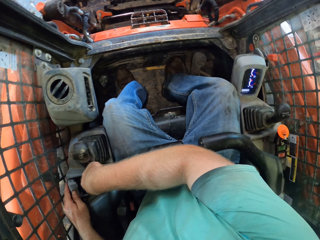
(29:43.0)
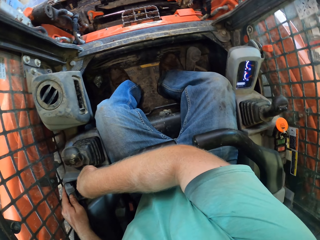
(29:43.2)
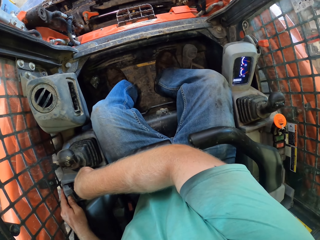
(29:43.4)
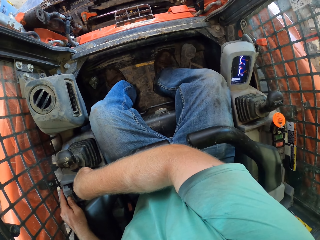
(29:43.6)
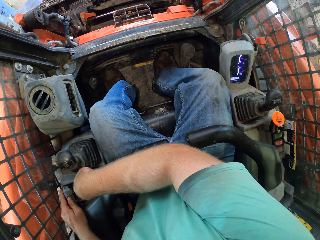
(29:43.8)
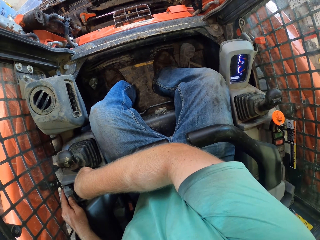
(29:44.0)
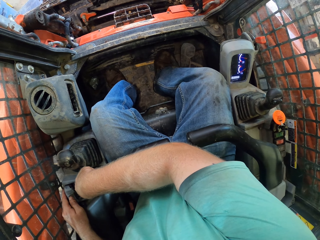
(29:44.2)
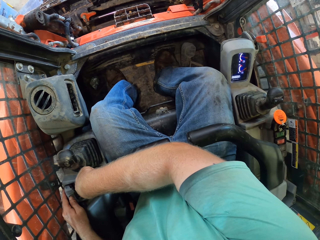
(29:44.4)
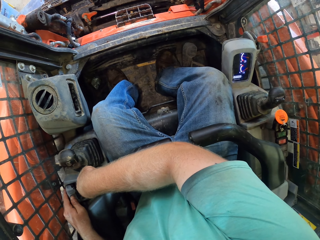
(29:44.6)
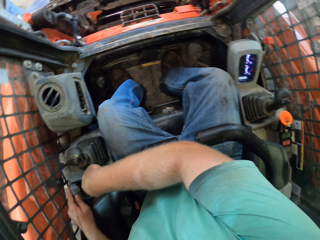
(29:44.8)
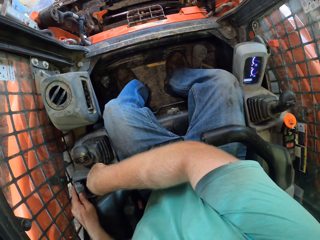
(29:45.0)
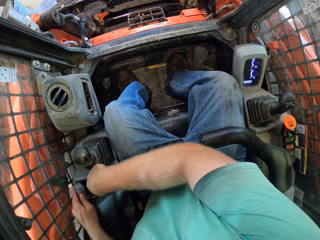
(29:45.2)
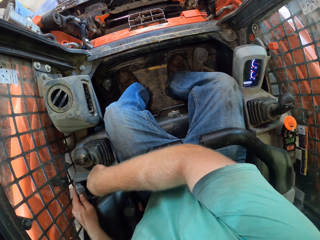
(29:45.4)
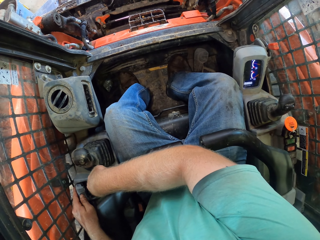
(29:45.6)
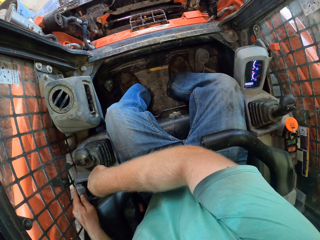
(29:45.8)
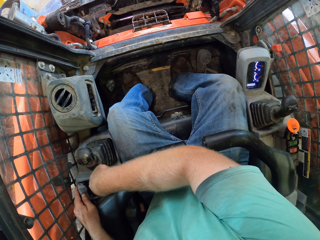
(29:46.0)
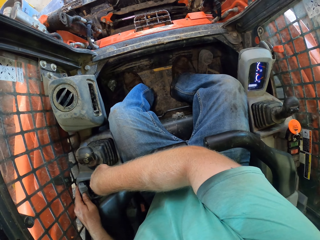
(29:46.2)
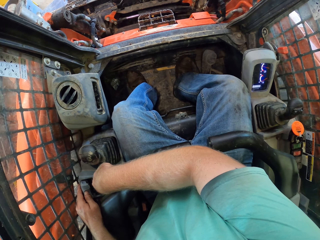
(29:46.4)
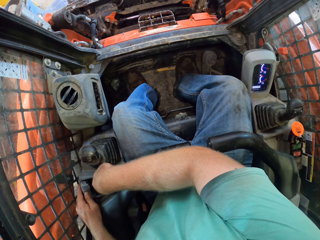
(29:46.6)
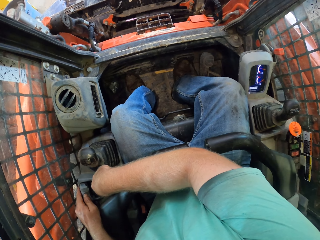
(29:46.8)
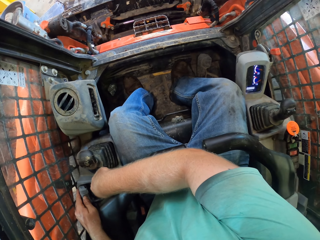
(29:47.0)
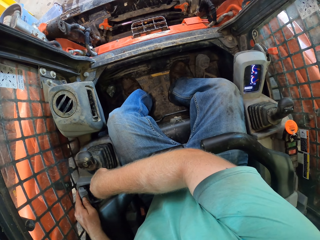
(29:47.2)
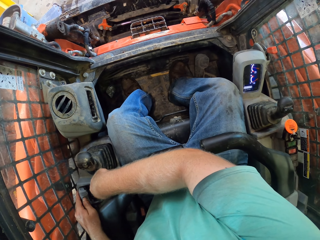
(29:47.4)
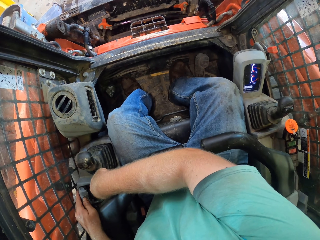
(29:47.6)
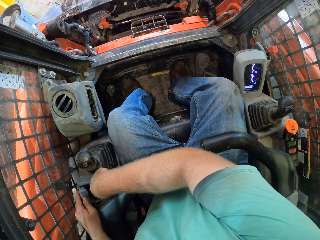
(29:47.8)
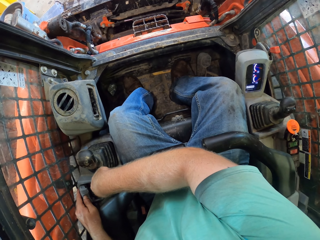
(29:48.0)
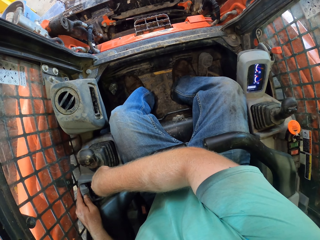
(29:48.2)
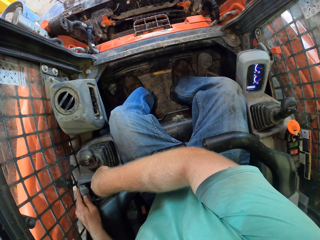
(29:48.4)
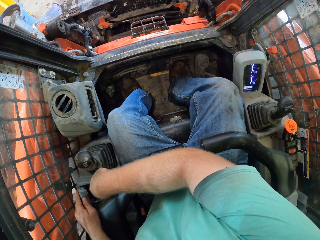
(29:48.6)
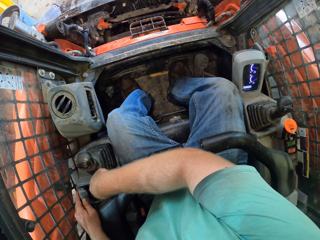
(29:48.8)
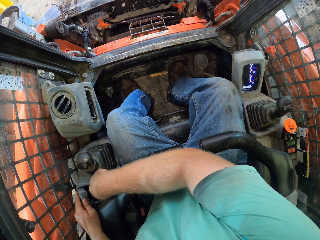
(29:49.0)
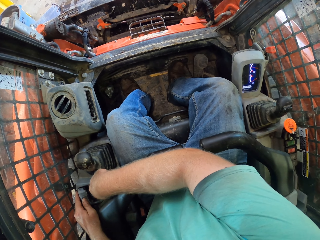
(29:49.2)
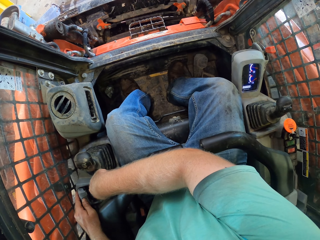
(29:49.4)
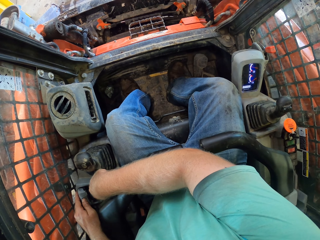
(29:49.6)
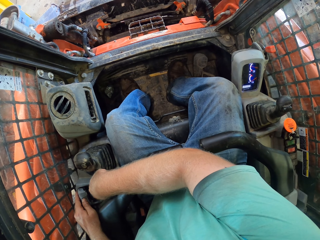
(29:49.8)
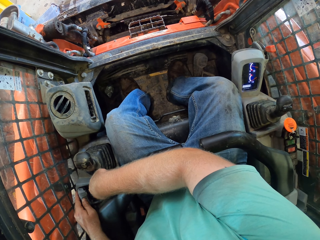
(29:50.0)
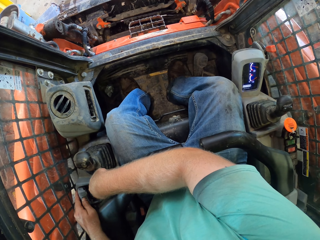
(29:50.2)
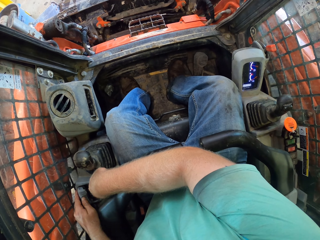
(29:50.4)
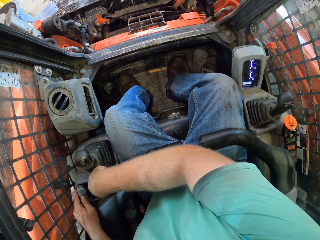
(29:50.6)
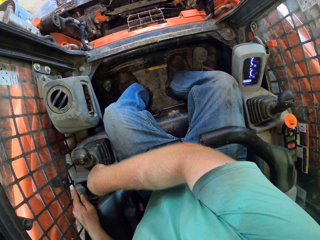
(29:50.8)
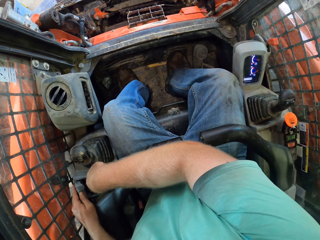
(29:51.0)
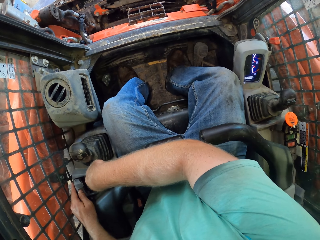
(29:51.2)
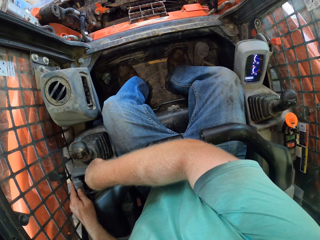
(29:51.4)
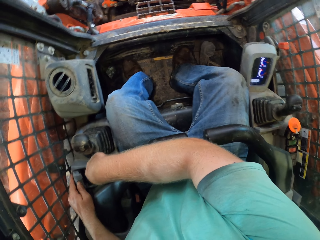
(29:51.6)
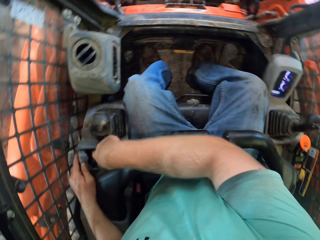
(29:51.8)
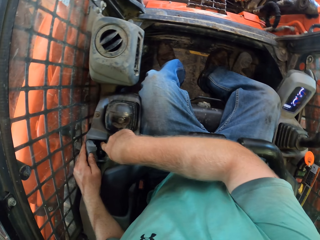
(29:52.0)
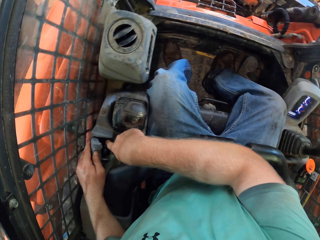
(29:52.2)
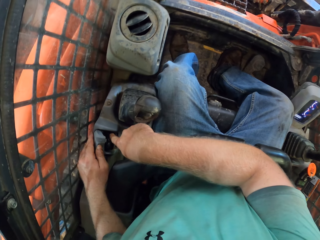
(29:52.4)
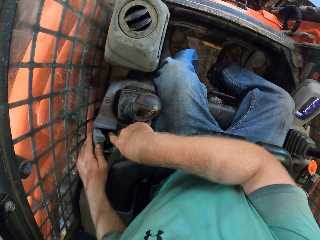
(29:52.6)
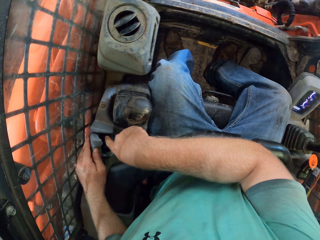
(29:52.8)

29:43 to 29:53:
The camera wearer operates the shovel machine.

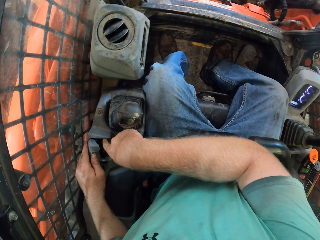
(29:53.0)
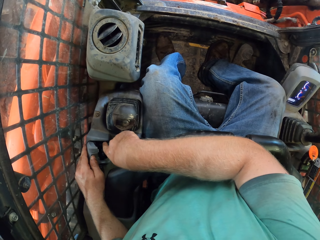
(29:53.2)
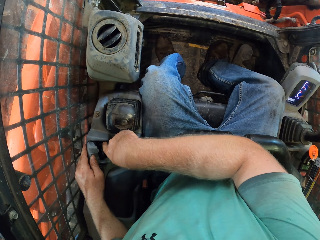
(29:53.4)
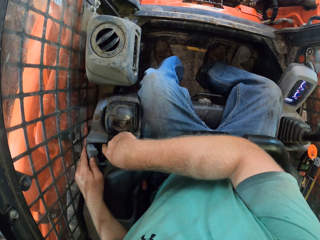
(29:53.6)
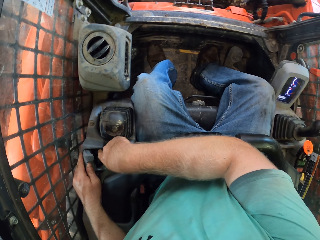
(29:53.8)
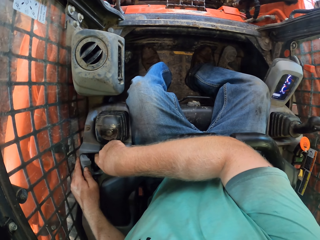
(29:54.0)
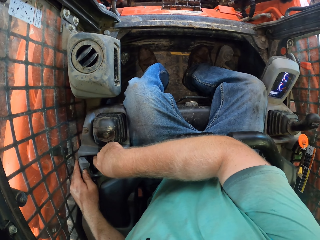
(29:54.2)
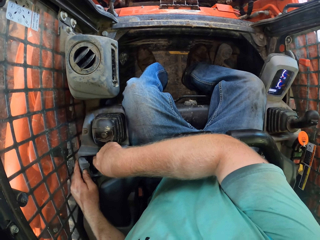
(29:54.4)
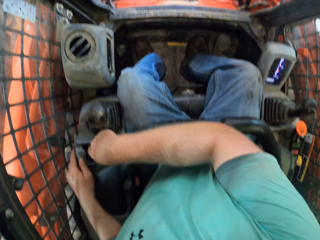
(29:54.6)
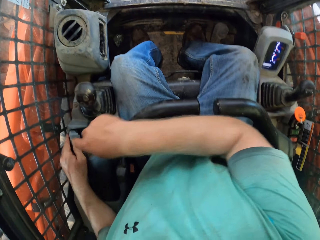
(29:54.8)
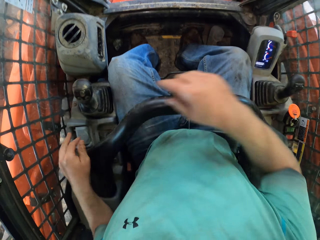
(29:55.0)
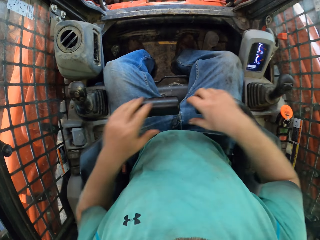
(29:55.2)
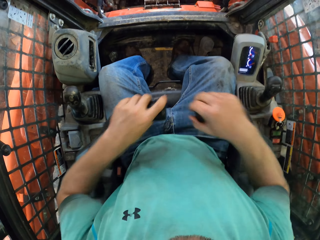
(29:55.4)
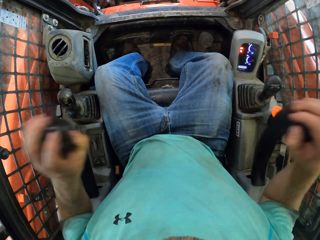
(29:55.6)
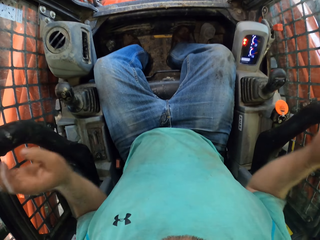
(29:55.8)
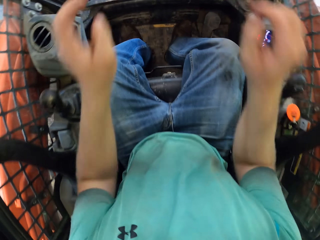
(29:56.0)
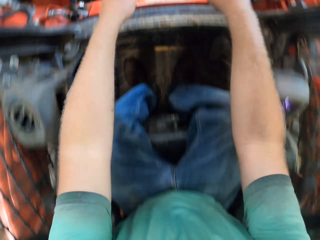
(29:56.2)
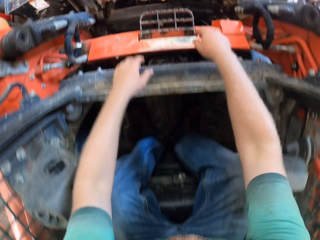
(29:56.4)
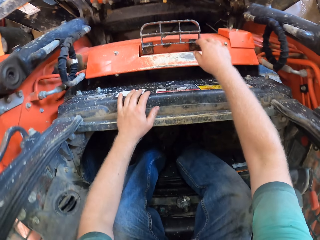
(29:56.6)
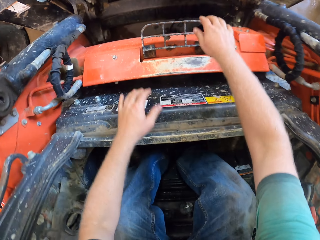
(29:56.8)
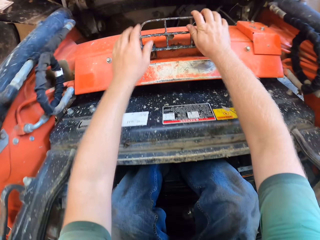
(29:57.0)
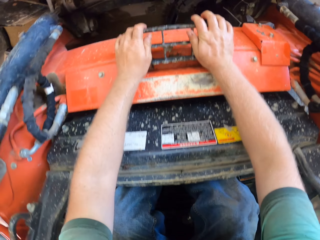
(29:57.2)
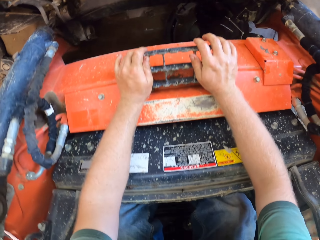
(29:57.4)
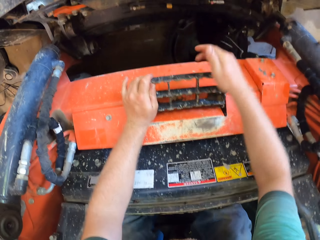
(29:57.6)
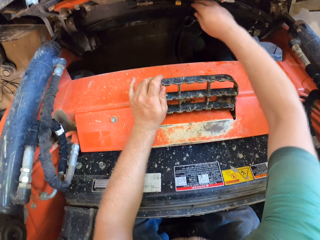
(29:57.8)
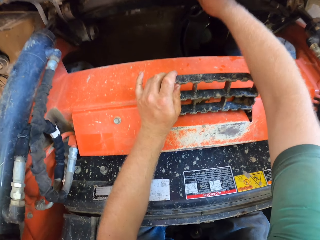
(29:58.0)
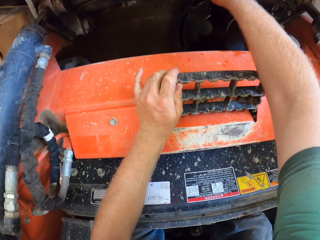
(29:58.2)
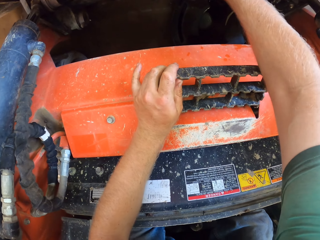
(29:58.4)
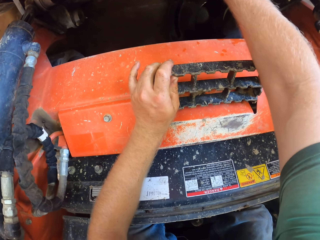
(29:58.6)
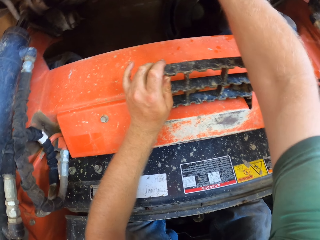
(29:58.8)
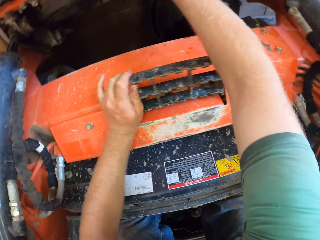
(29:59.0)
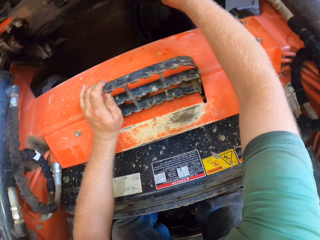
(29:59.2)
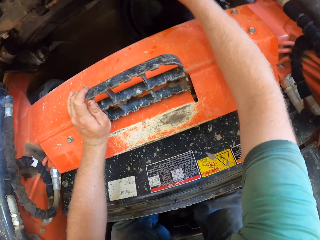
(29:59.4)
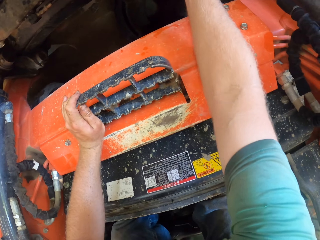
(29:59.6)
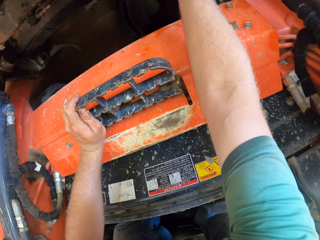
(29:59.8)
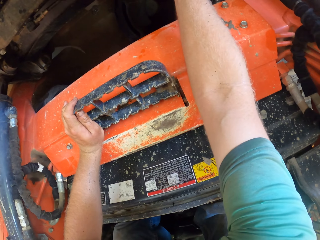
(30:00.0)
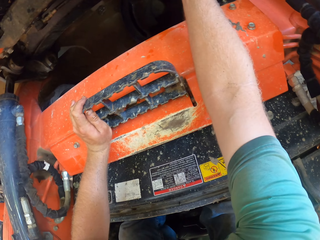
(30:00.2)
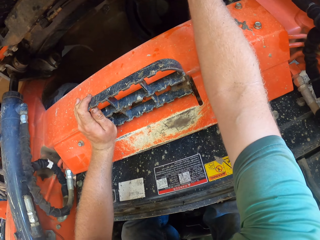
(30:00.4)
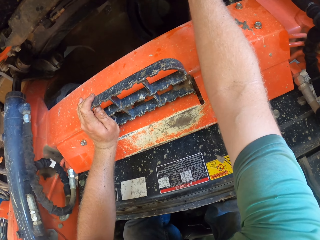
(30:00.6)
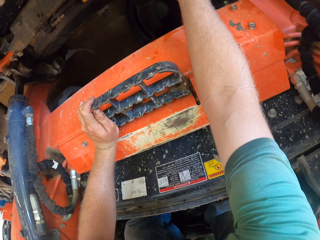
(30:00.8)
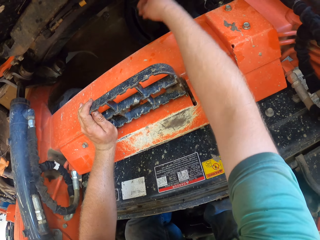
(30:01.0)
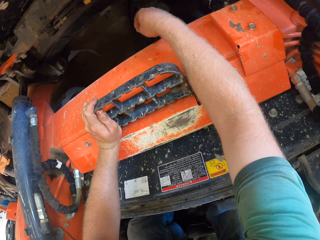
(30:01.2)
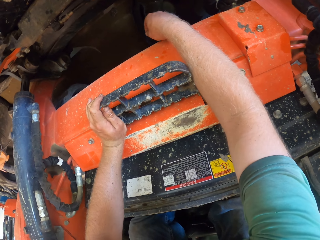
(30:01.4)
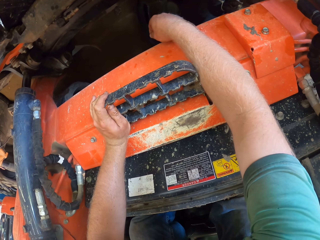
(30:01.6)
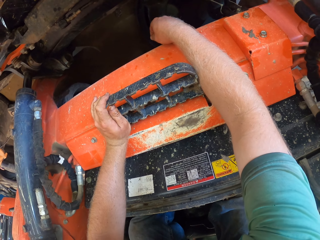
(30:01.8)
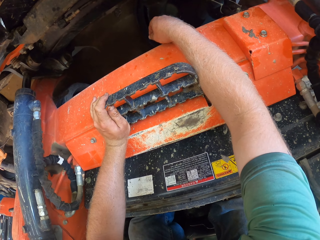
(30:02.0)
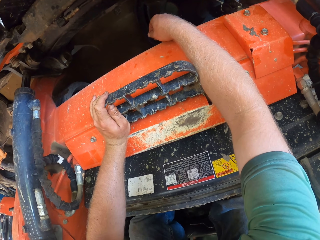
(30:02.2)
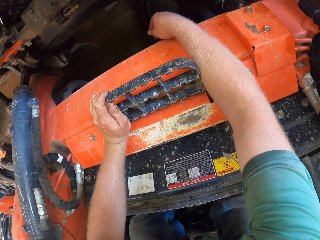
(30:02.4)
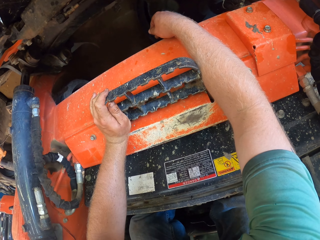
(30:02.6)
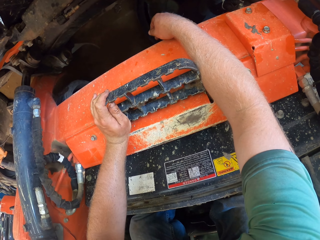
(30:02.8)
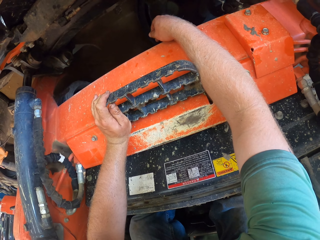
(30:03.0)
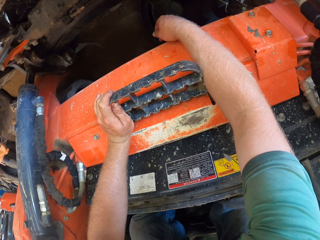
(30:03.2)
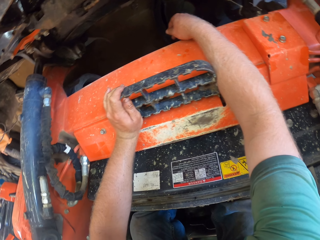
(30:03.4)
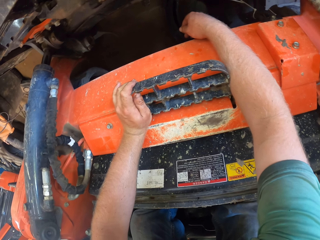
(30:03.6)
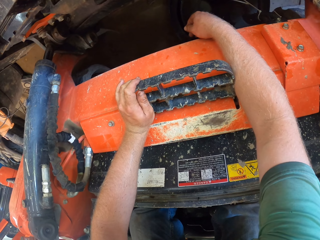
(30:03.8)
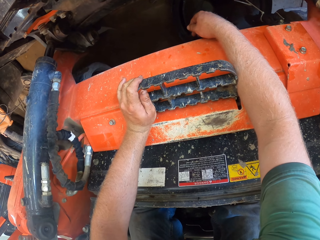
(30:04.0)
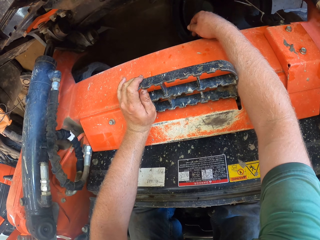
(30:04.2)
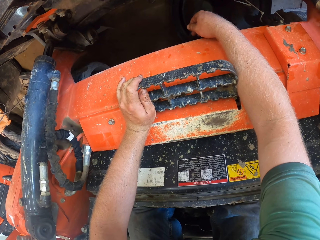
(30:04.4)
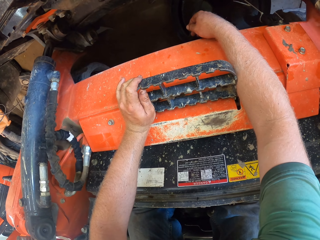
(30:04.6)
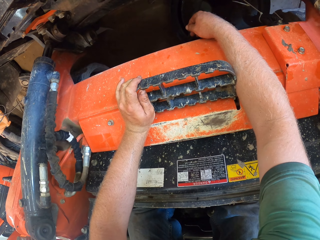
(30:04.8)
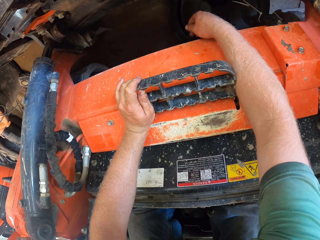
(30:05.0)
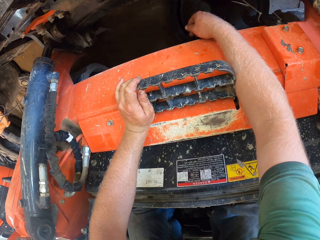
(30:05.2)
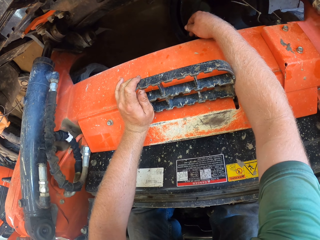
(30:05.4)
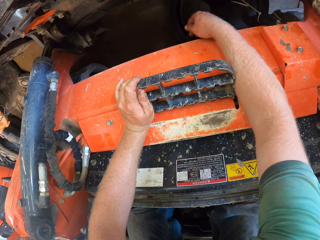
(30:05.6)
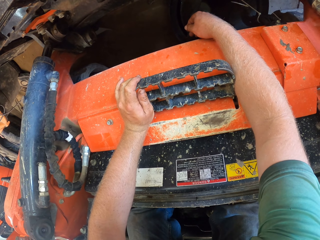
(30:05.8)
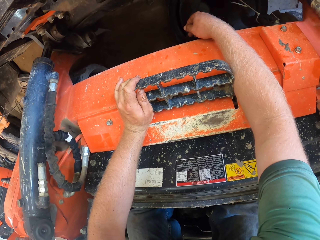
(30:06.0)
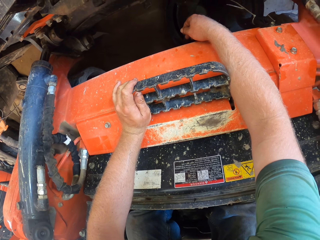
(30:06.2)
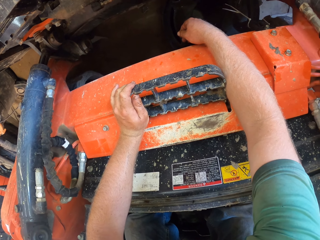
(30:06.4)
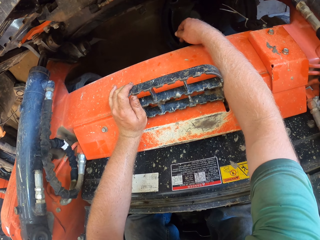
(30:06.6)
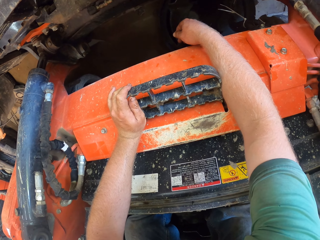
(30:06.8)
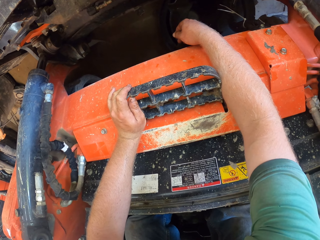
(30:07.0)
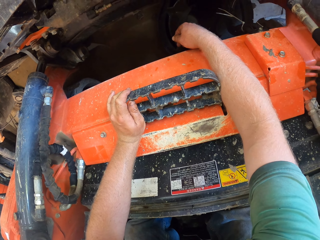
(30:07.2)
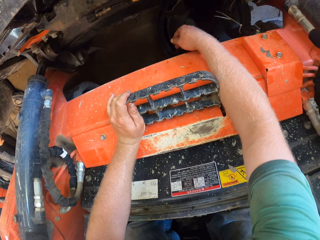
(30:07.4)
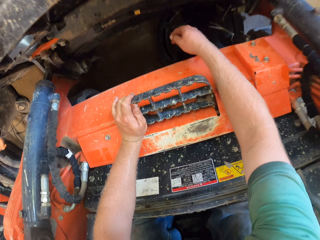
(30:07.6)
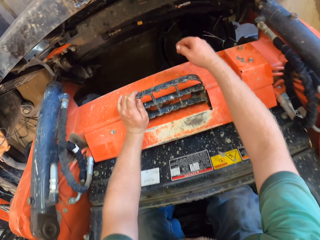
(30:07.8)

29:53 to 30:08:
The camera wearer closes the pocket in the tractor with his left hand. He removes the seat hold in the tractor with both hands. He operates the shovel machine. He presses a button at the front of the tractor with his right hand. He operates the shovel machine again.
